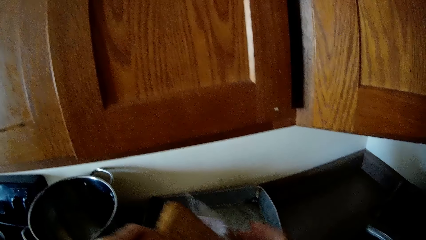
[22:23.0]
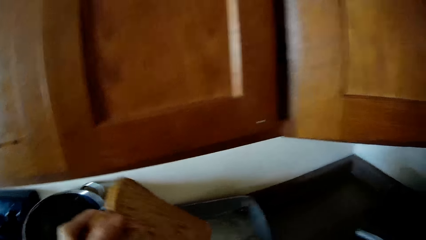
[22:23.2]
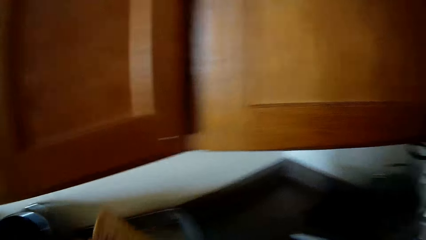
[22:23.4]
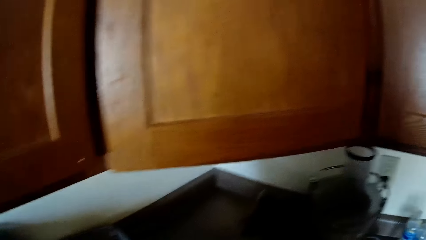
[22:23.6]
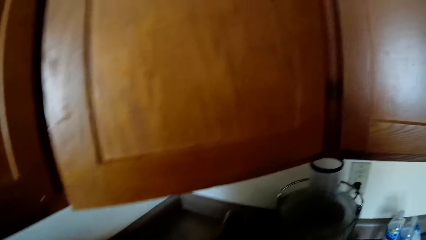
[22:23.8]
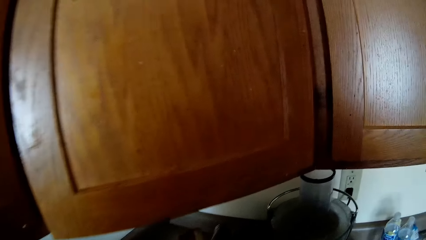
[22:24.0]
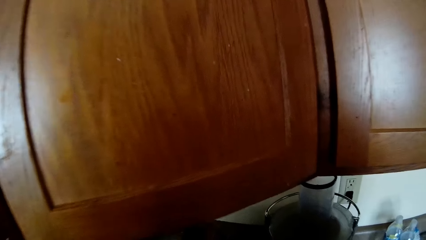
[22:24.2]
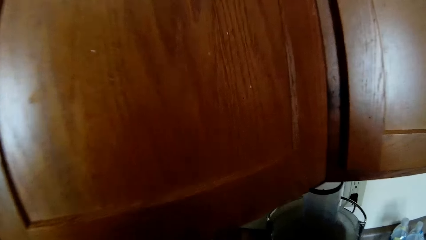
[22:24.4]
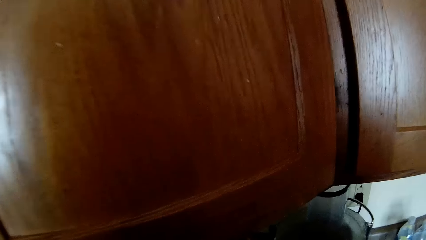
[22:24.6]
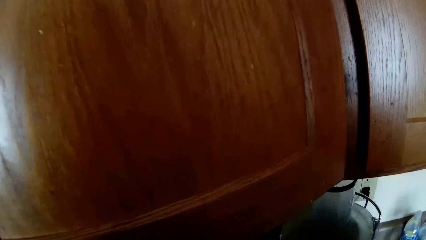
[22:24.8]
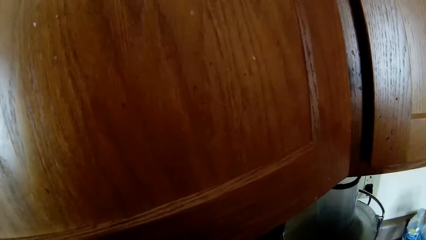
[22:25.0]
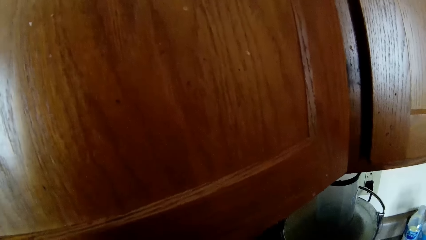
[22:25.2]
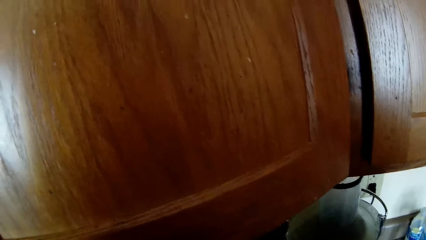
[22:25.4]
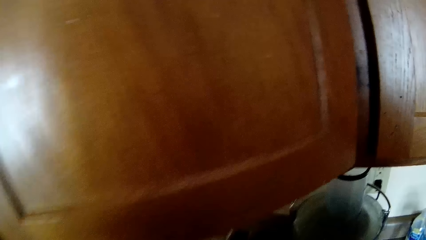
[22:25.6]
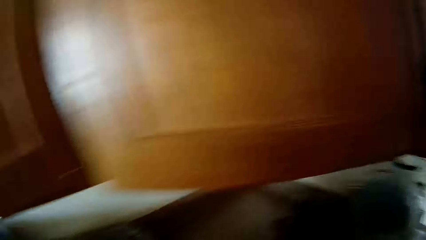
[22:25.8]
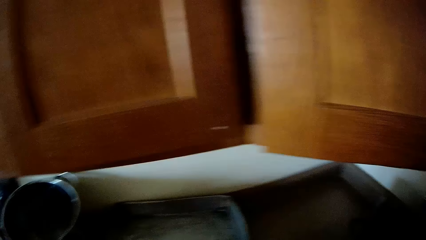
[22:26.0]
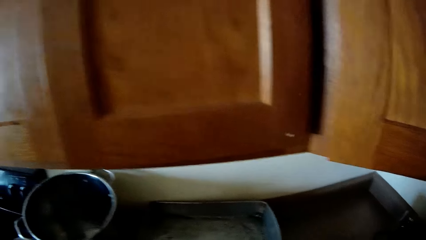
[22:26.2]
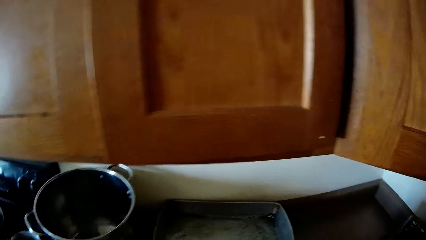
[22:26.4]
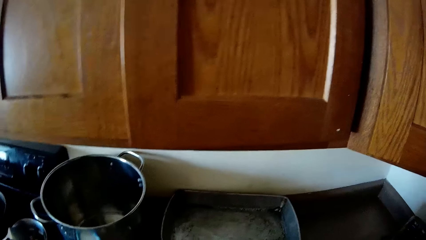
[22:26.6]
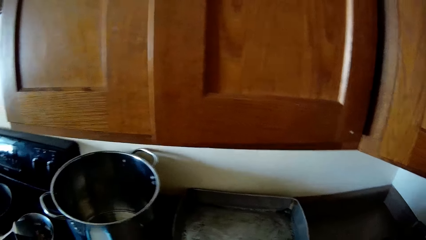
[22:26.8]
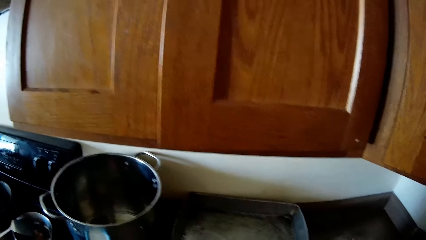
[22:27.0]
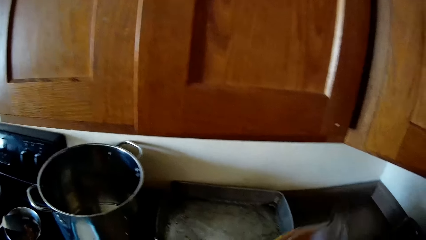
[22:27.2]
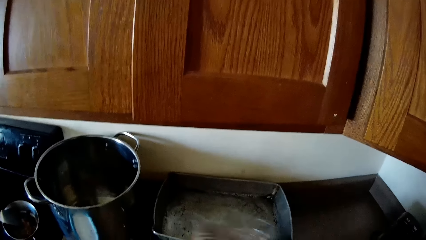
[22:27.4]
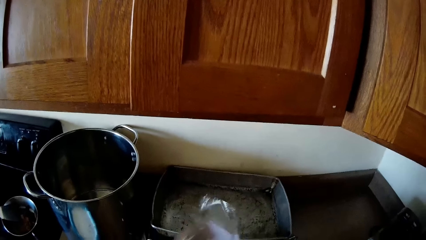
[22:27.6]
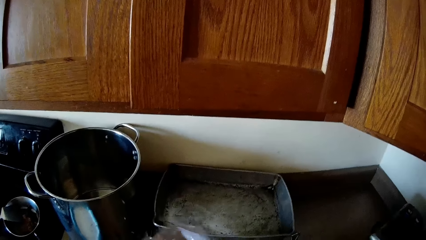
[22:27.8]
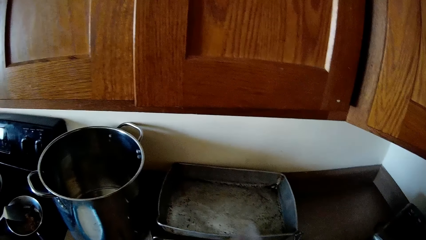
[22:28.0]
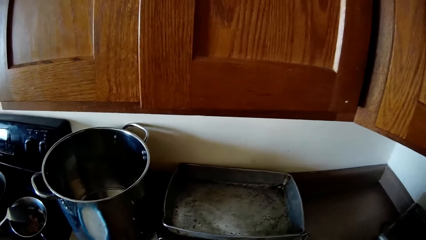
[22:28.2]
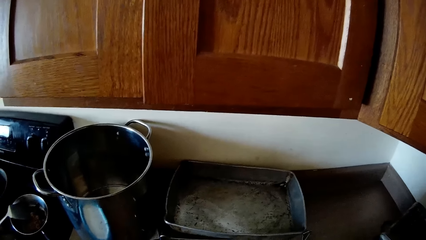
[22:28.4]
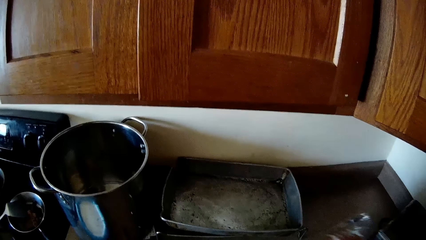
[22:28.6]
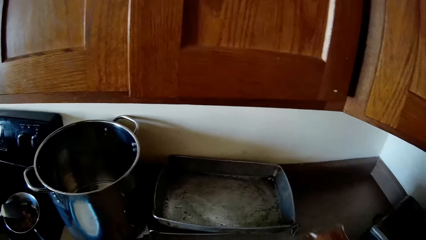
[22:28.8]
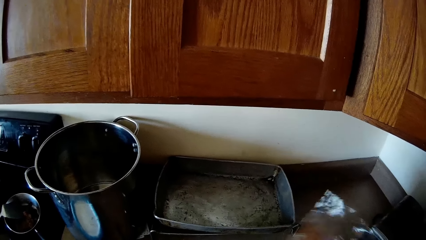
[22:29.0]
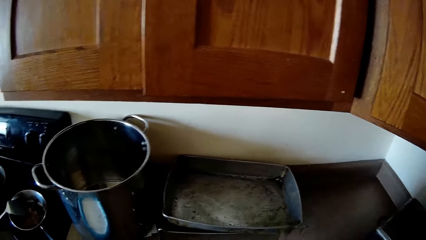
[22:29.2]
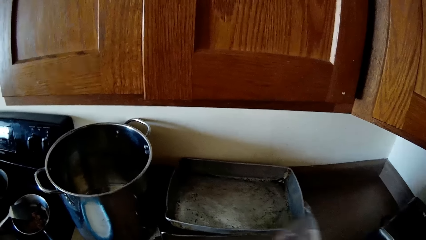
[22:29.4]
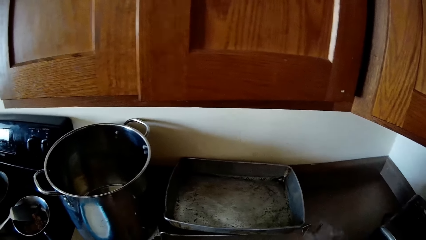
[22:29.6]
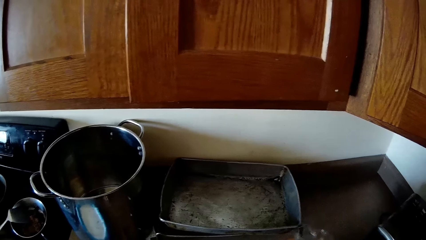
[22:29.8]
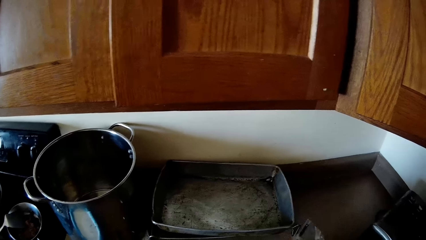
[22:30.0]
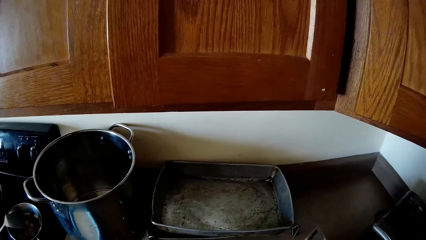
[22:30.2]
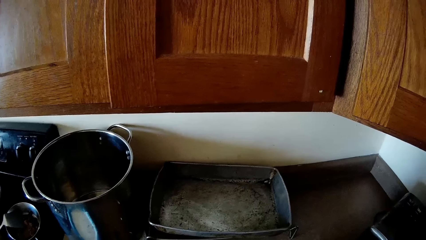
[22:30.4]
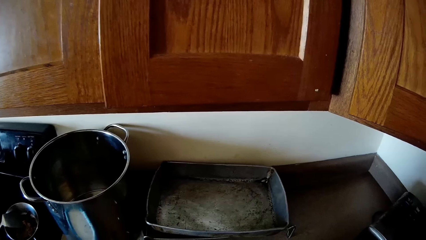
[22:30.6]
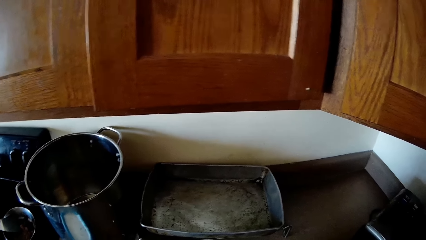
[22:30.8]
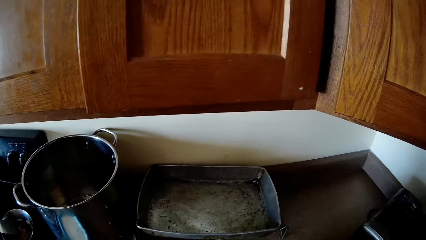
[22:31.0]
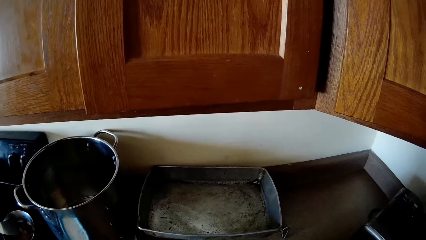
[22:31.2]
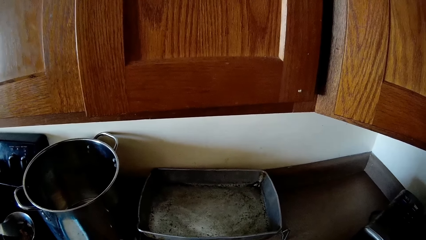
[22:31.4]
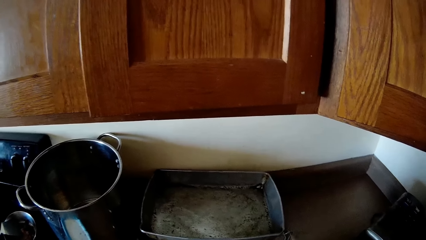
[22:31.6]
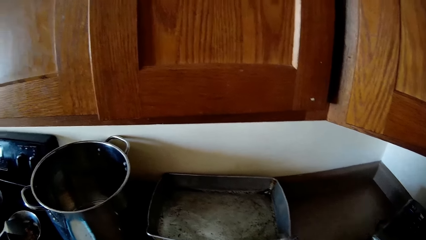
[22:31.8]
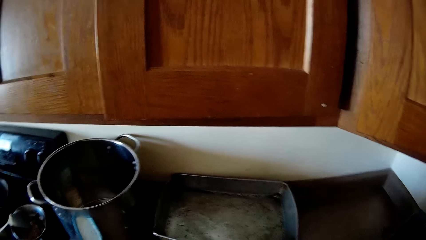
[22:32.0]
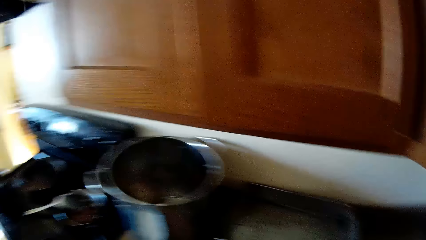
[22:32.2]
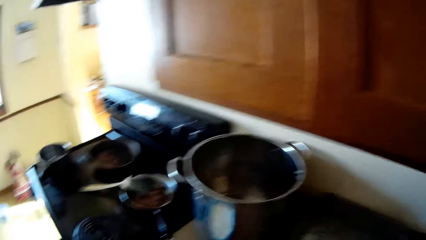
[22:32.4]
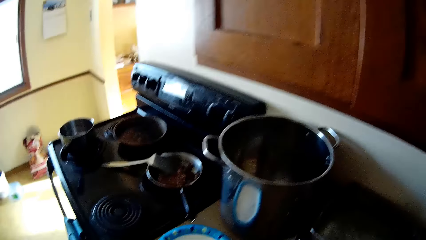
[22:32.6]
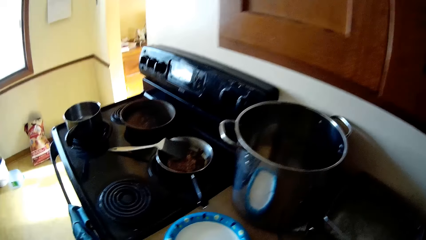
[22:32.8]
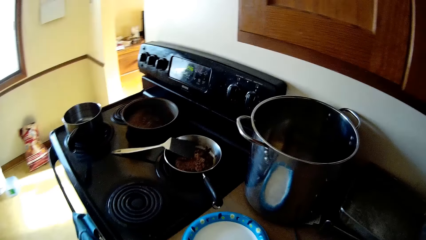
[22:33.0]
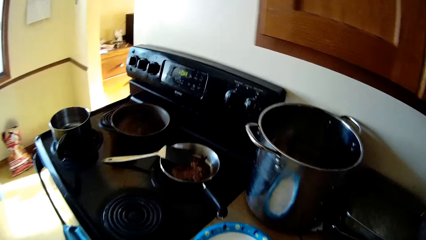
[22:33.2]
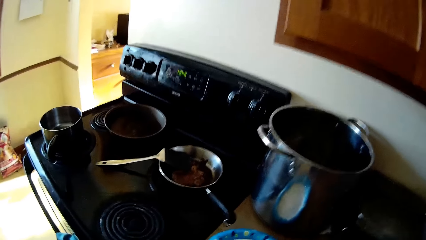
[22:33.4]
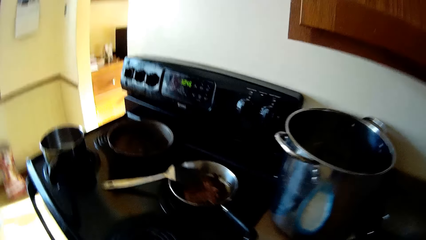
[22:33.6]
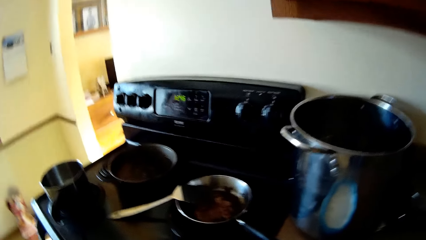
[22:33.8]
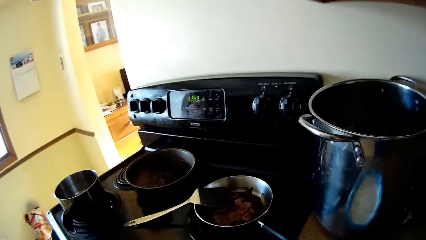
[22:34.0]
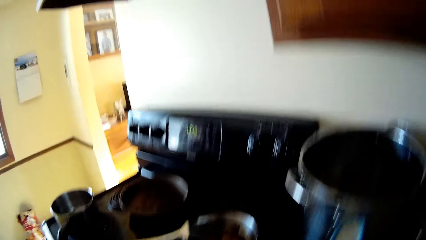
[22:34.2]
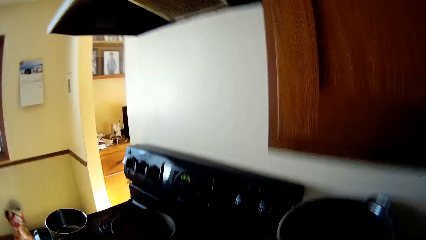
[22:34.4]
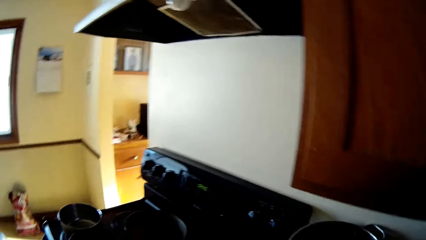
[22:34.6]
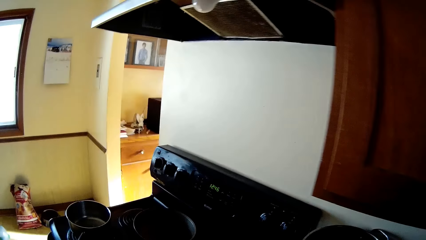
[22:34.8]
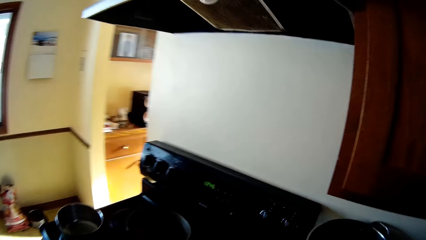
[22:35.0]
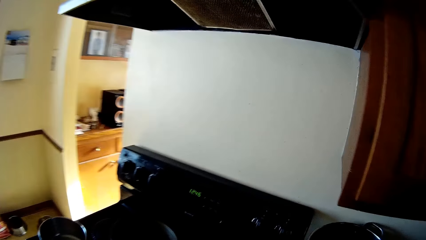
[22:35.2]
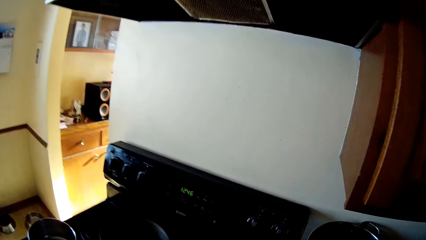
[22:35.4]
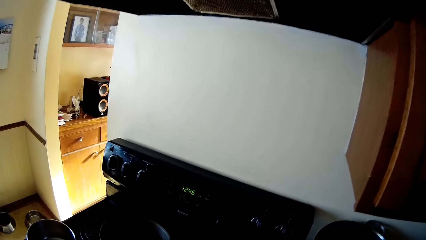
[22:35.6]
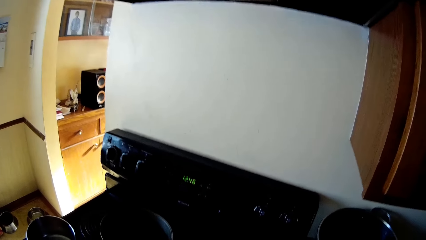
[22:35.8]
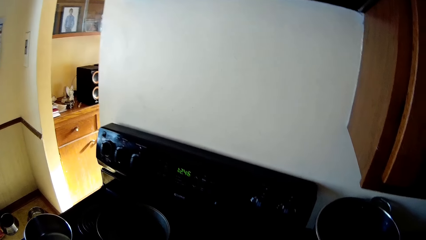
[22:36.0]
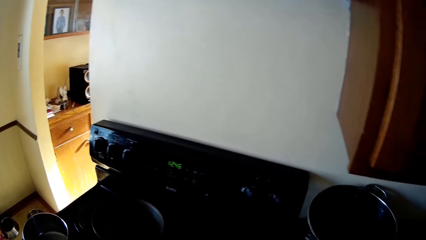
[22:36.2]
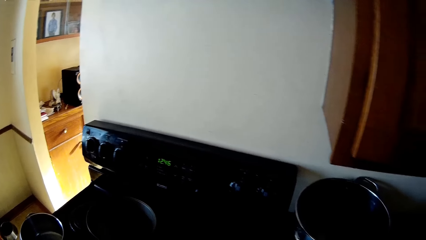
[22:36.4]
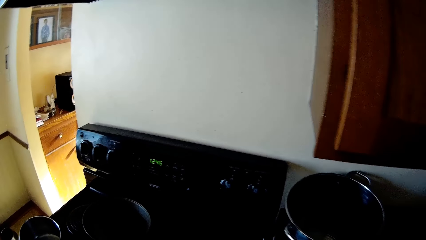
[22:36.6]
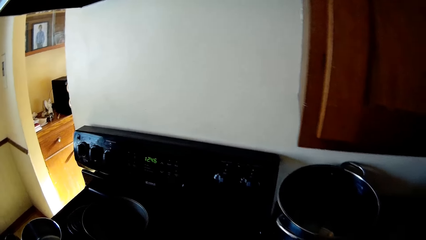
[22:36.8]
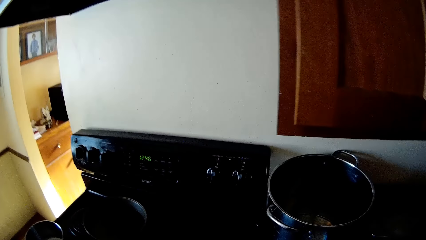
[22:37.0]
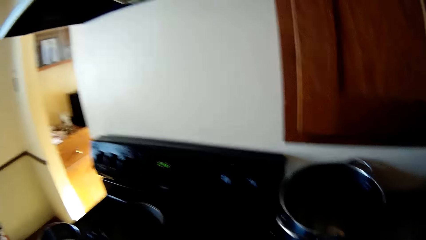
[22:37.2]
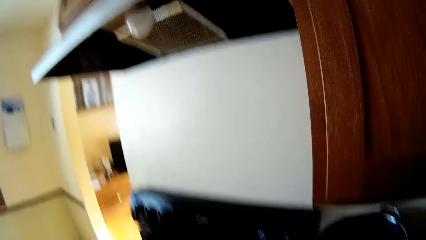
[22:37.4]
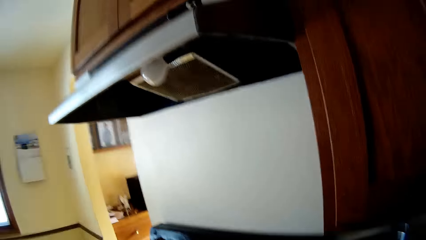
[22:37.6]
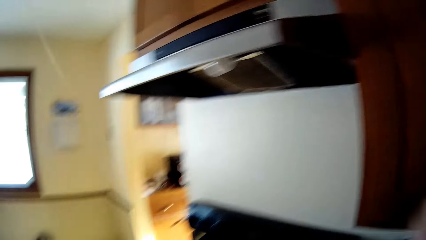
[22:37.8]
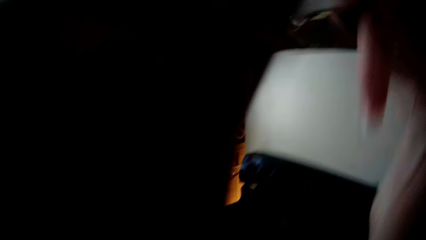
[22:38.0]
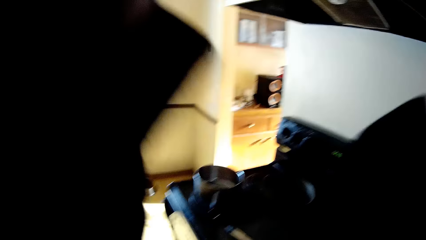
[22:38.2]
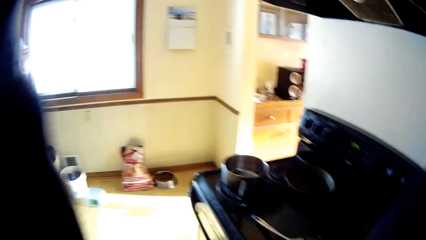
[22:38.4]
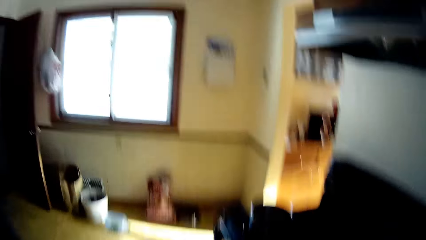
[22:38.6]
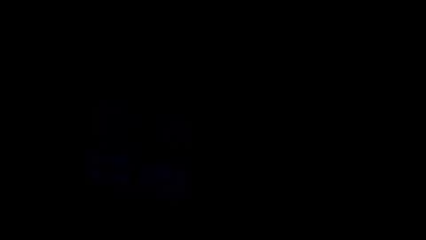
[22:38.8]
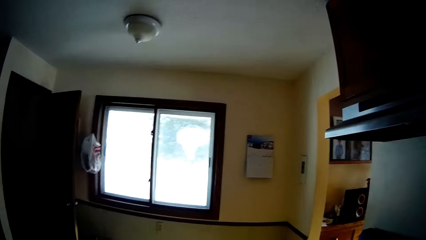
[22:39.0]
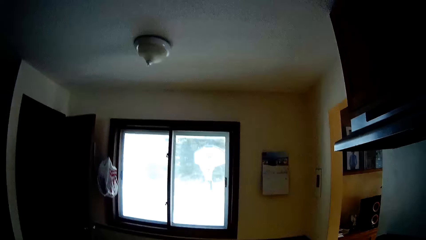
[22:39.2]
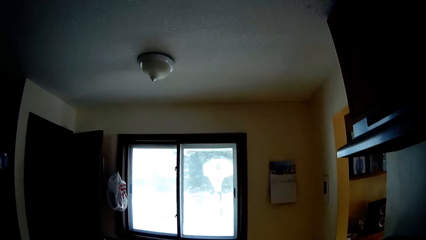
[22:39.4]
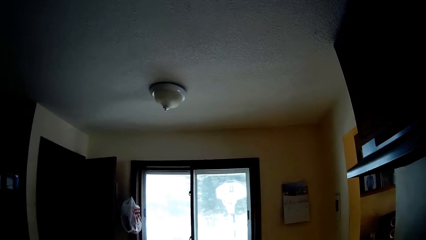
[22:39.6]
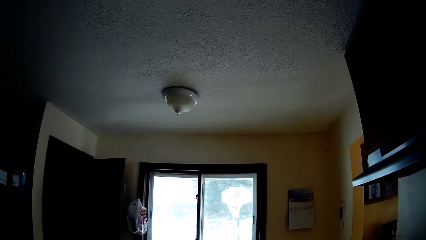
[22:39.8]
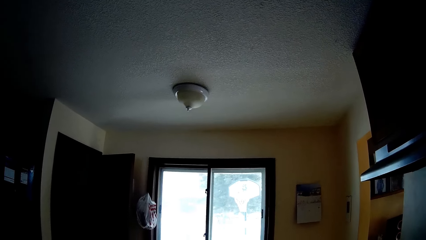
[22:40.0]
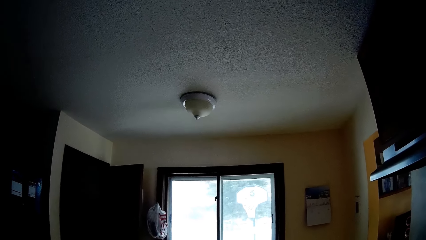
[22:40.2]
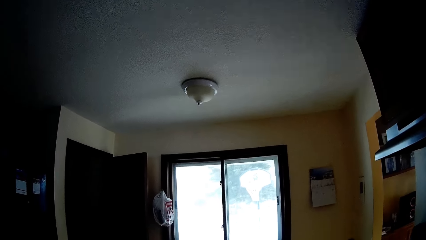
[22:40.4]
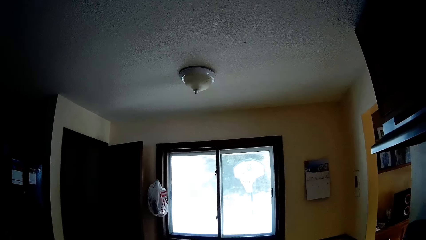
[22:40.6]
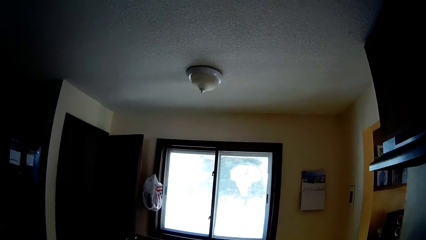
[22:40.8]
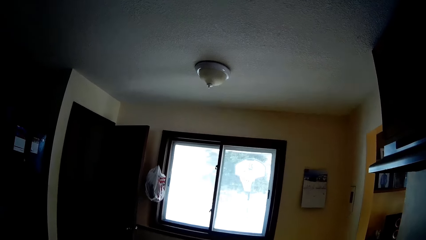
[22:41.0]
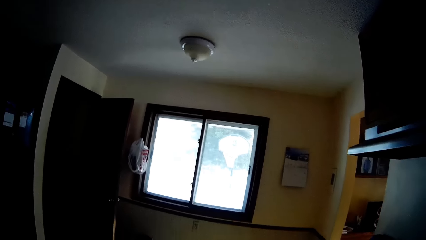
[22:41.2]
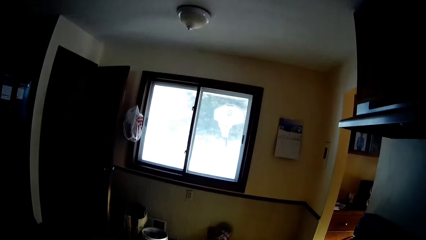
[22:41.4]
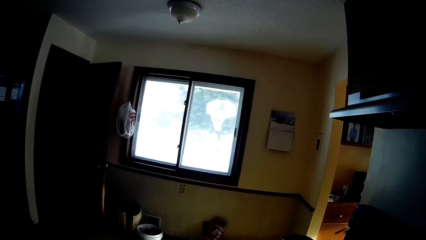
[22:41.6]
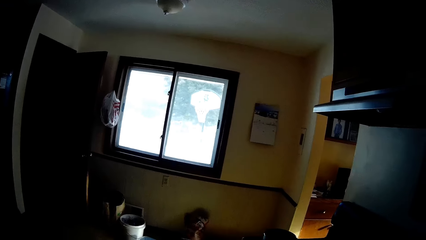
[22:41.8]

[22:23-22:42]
The camera wearer lifts a slice of bread. They look around. They lift polythene paper. They move around. They look around. They raise hands.
